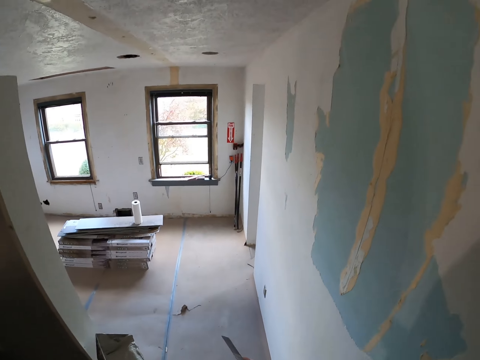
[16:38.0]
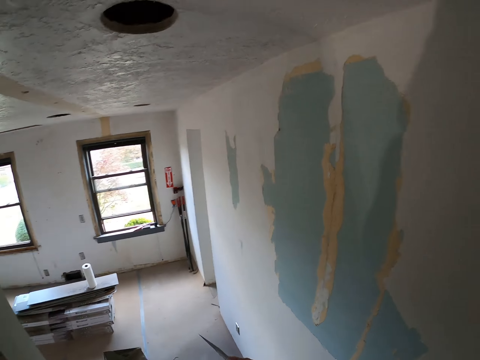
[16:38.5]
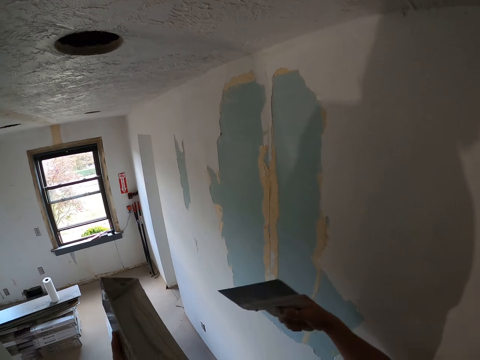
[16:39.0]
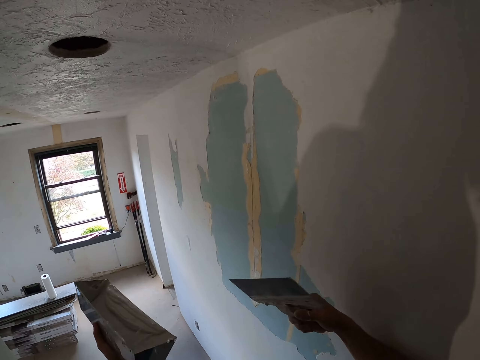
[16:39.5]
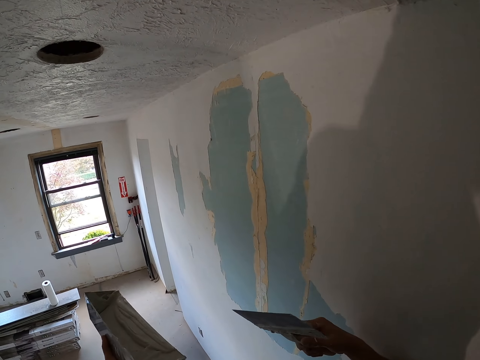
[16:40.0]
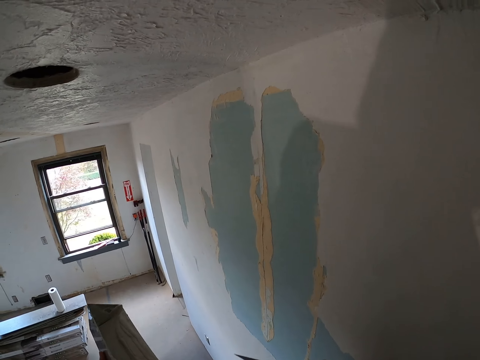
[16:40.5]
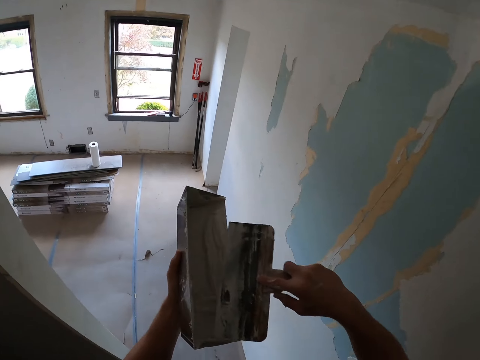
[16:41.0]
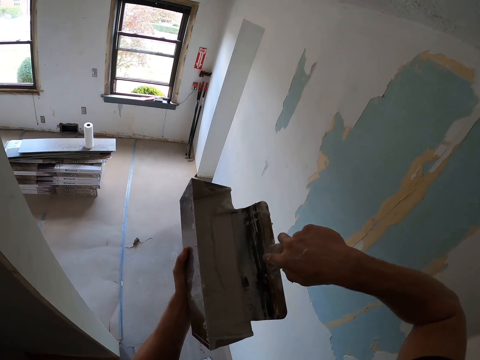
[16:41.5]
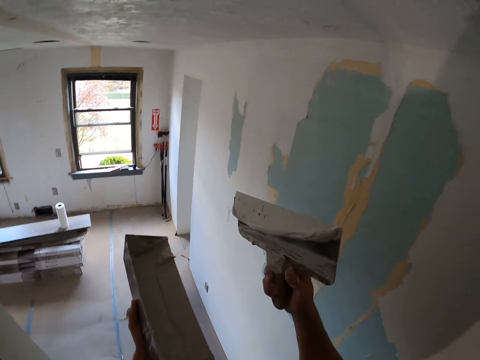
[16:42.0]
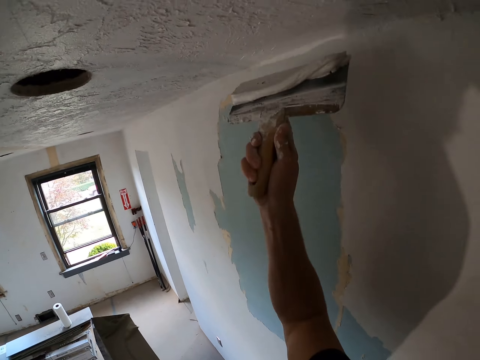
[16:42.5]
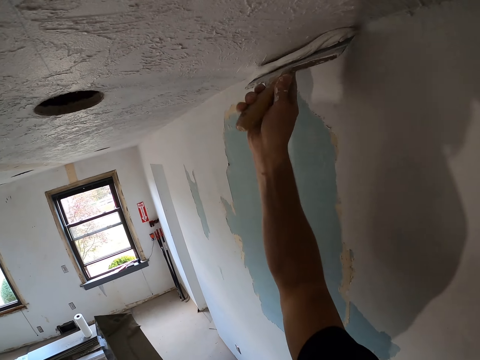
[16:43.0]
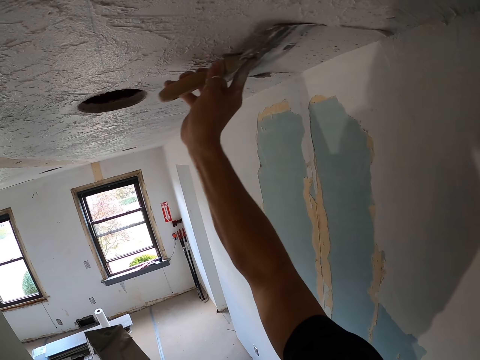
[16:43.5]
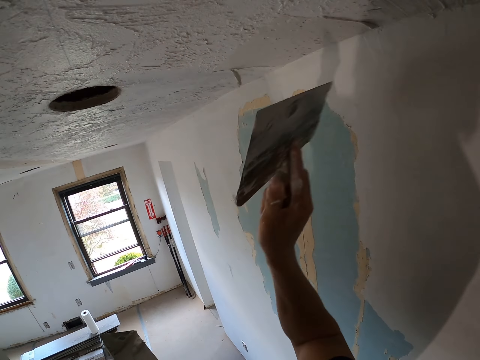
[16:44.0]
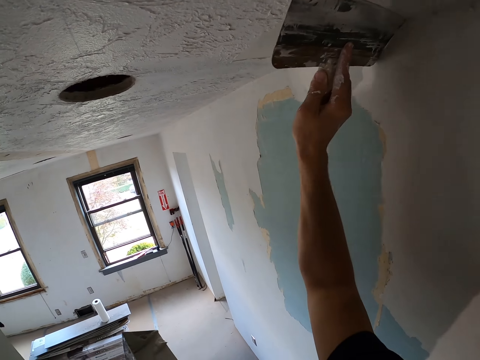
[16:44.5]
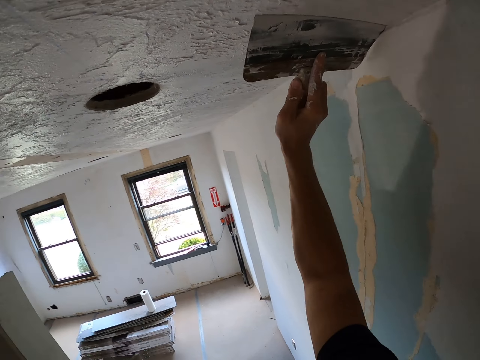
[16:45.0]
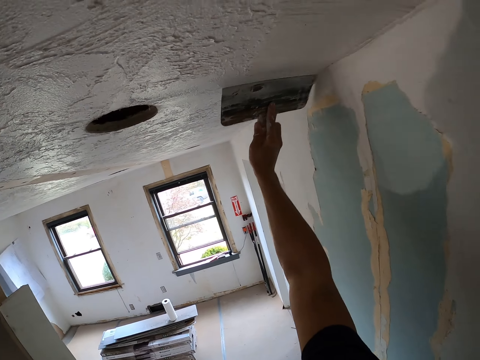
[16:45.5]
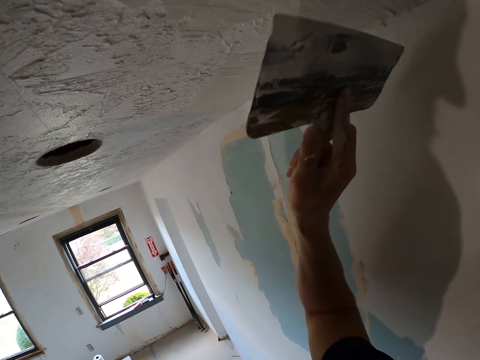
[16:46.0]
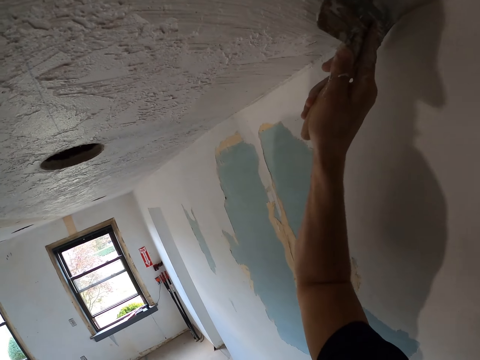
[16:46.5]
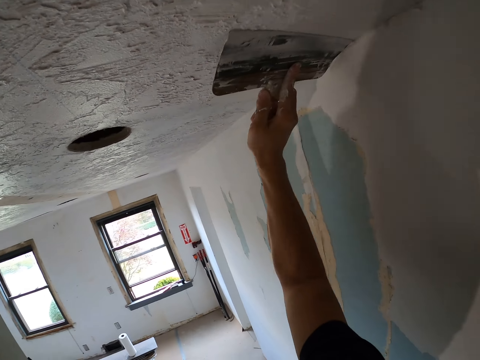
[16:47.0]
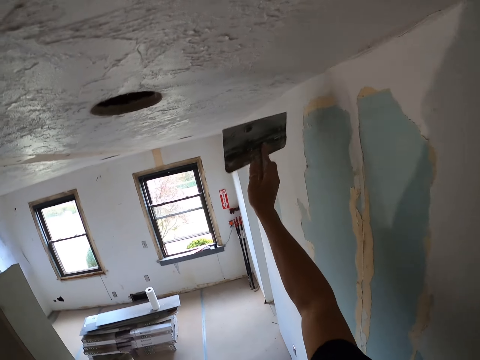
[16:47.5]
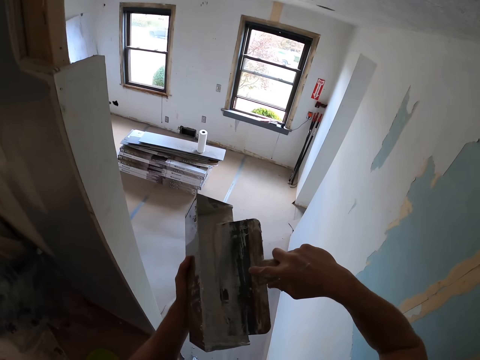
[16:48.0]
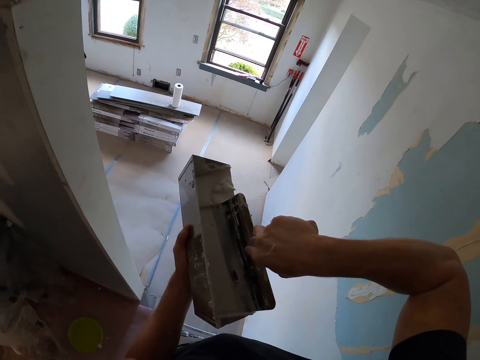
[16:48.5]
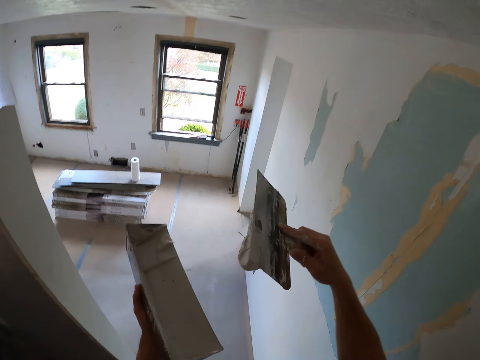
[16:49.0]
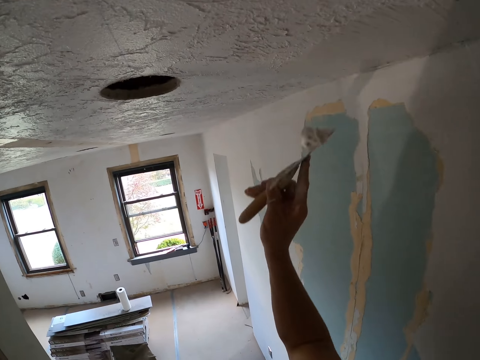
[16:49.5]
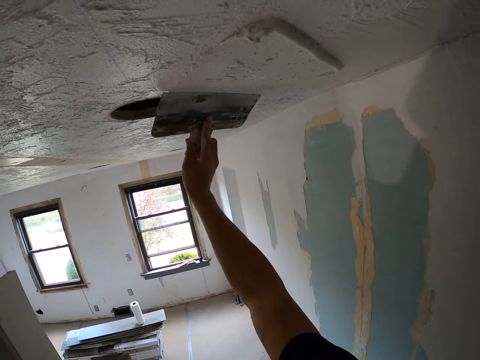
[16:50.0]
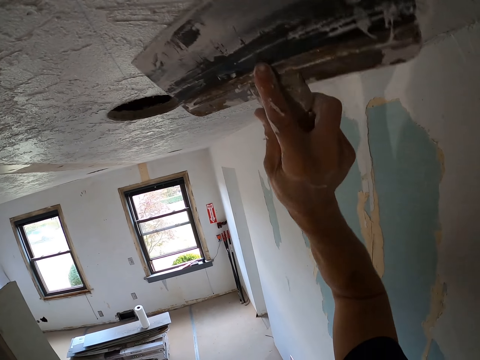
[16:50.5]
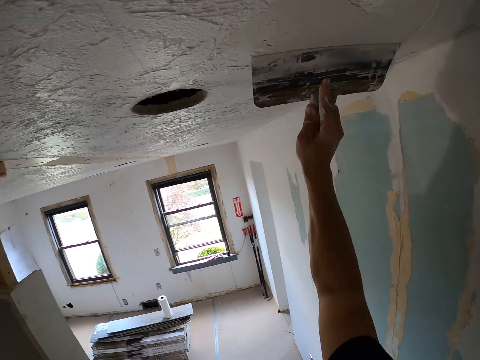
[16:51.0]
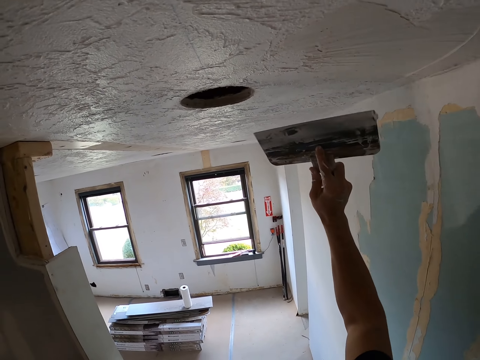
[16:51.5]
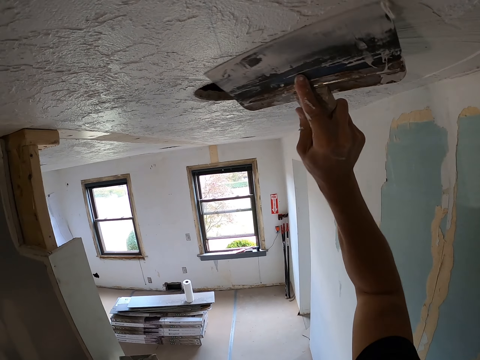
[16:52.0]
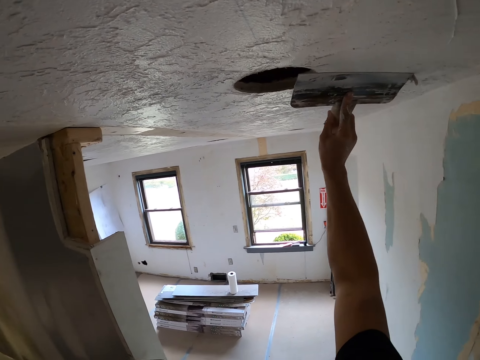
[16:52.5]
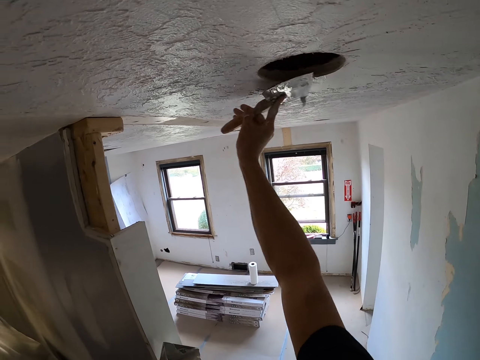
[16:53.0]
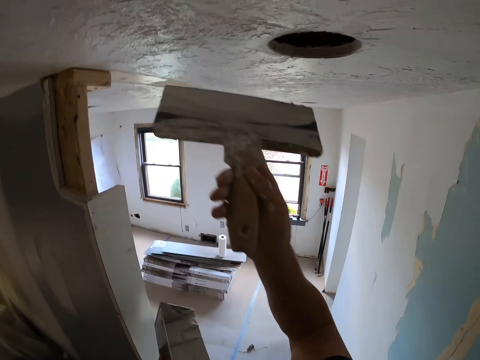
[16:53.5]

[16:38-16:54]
The camera wearer scoops the paint or skim coat in the container with the taping knife or squeegee trowel in the right hand. They spread the paint on the wall with the taping knife in the right hand. They smoothen the ceiling by skim coating with the squeegee trowel. They scoop the paint in the container with the taping knife in the right hand. They spread the paint on the wall with the taping knife in the right hand. They smoothen the ceiling by skim coating with the squeegee trowel.

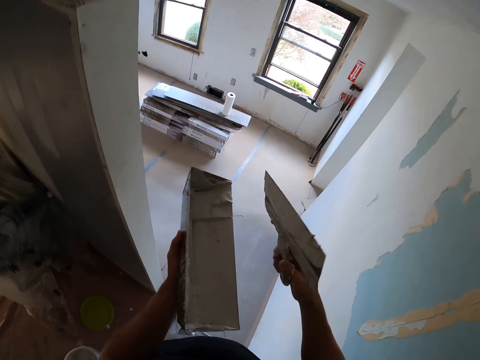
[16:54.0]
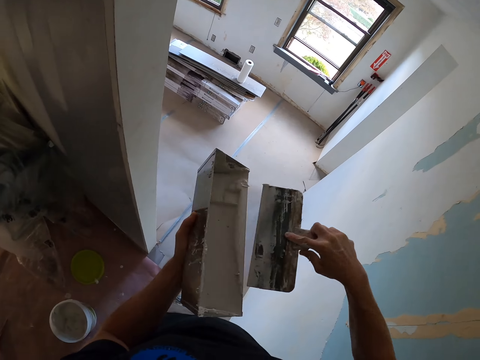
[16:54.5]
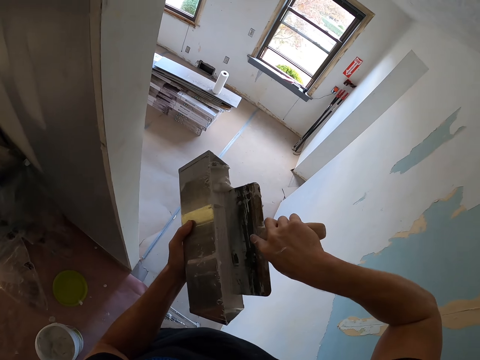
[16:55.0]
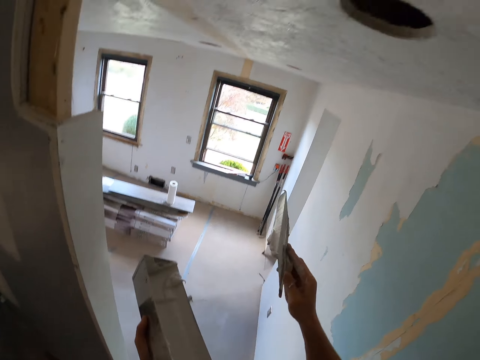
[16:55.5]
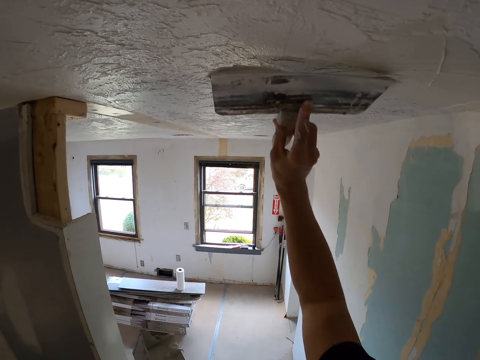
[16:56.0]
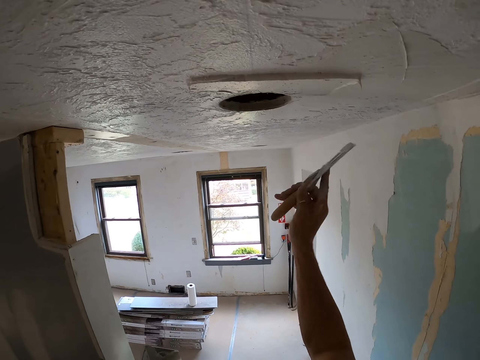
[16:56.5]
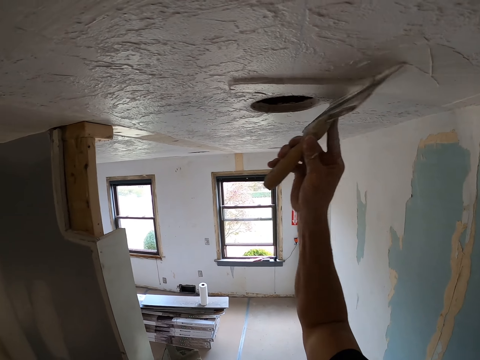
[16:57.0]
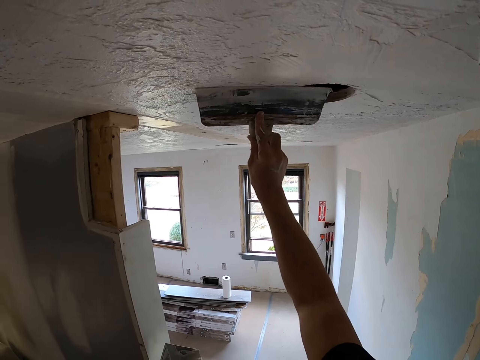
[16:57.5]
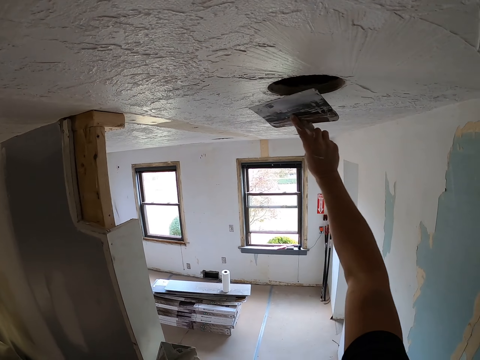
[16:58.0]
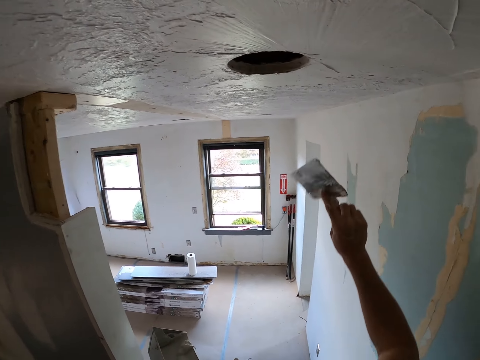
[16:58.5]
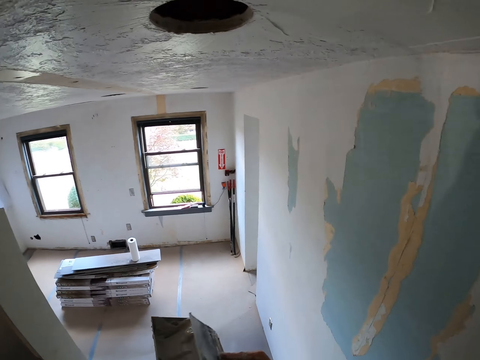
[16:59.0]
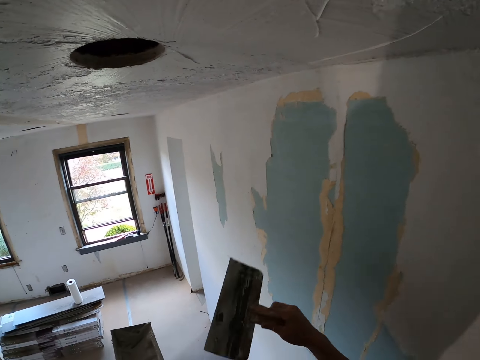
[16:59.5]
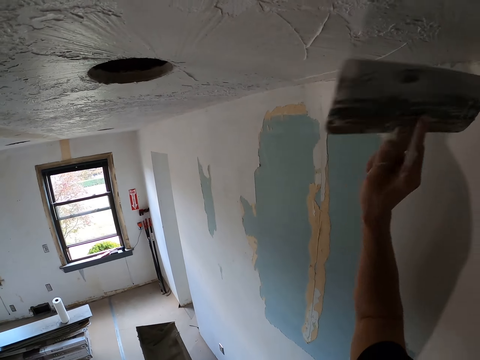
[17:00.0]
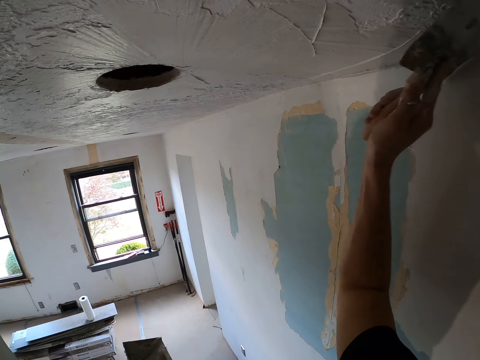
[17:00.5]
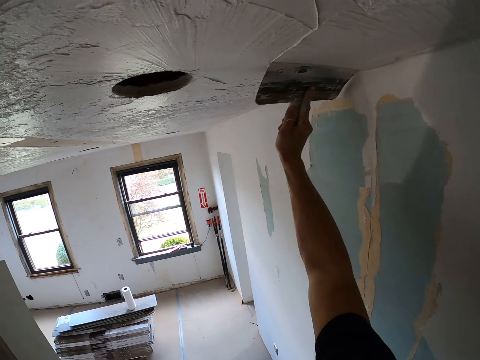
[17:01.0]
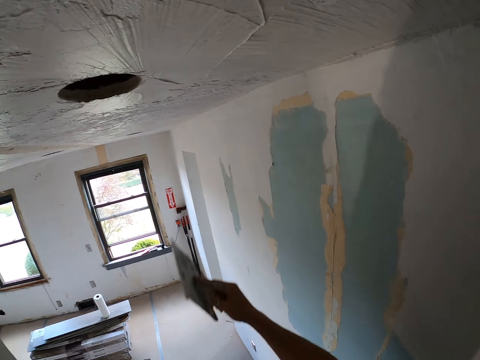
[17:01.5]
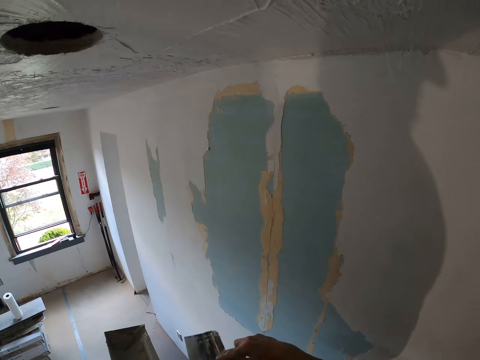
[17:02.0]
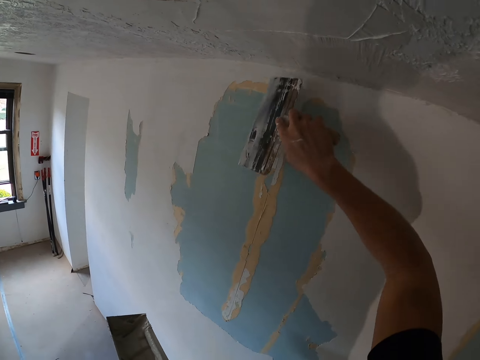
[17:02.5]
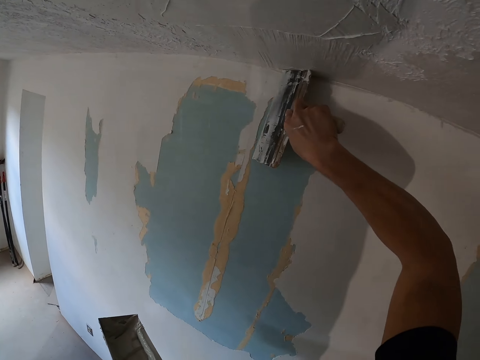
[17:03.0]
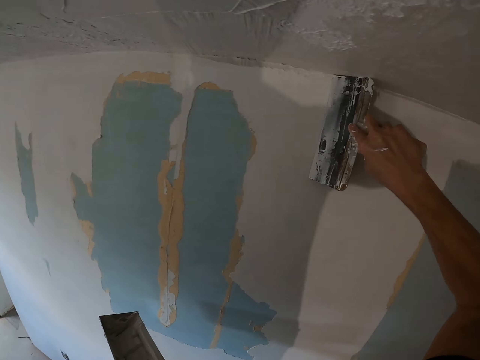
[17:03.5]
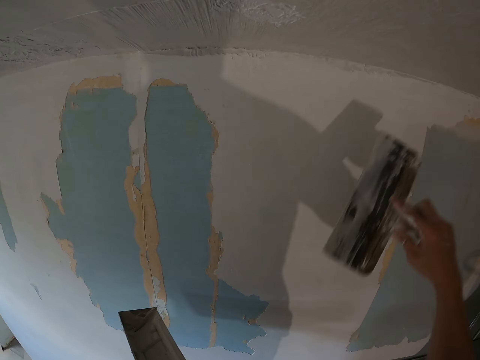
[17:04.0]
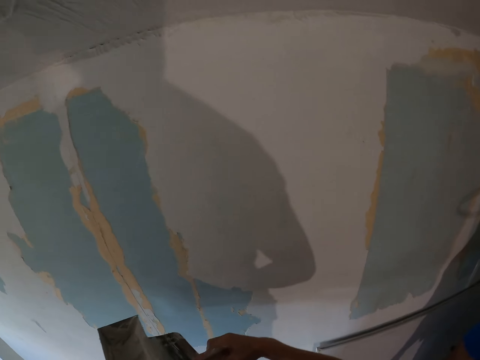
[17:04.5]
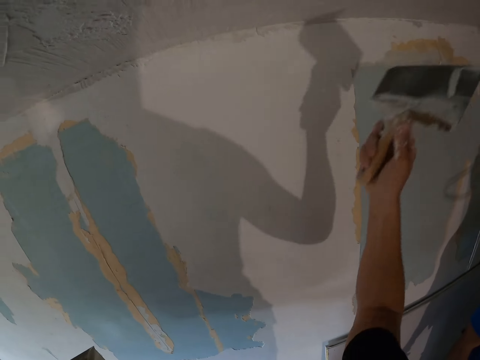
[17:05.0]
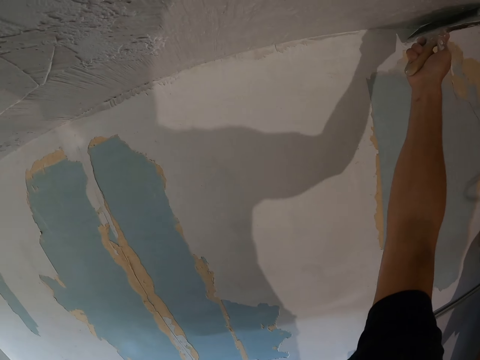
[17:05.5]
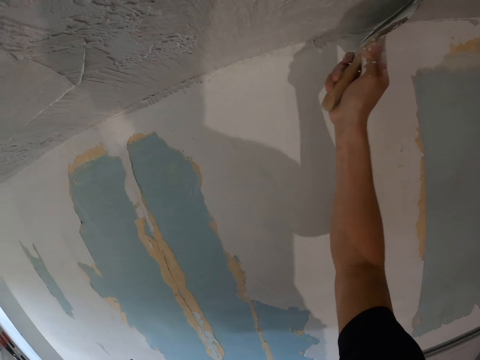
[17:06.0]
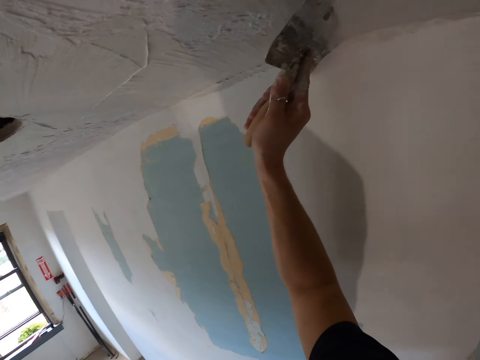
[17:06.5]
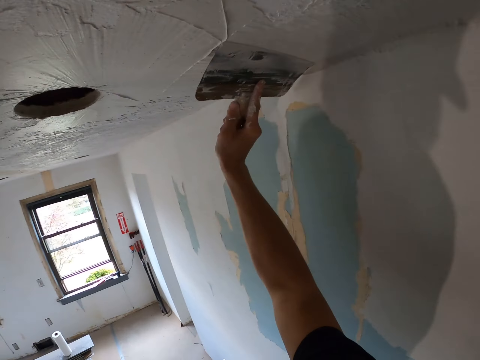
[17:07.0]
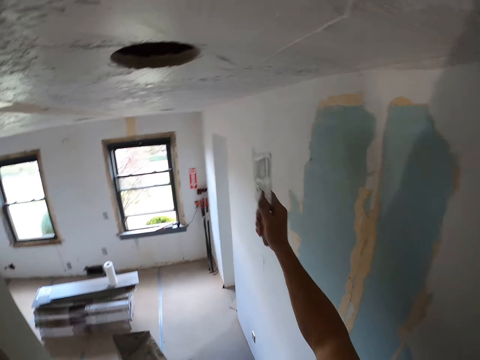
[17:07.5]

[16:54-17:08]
The camera wearer rubs the taping knife or squeegee trowel in the right hand on the container with paint or skim coat. They scoop the paint in the container with the taping knife in the right hand. They spread the paint on the wall with the taping knife in the right hand. They smoothen the ceiling by skim coating with the squeegee trowel. They rub the taping knife in the right hand on the container with paint. They spread the paint on the wall with the taping knife in the right hand. They rub the taping knife in the right hand on the container with paint. They spread the paint on the wall with the taping knife in the right hand. They scoop the paint in the container with the taping knife in the right hand. They spread the paint on the wall with the taping knife in the right hand.
